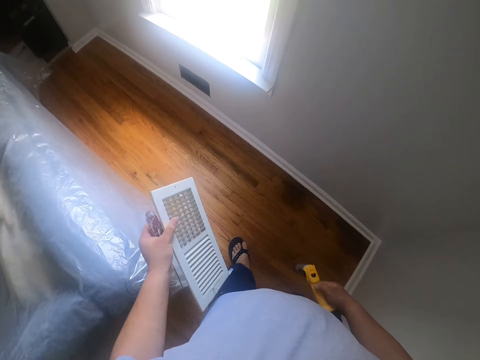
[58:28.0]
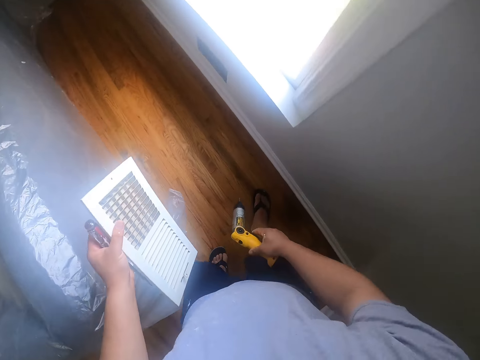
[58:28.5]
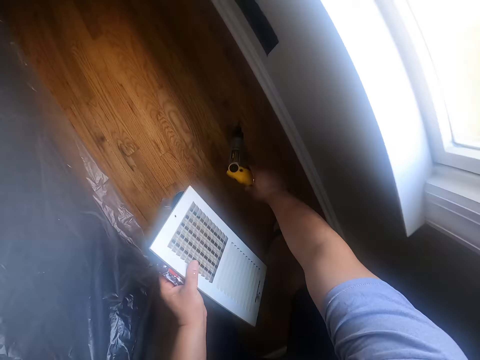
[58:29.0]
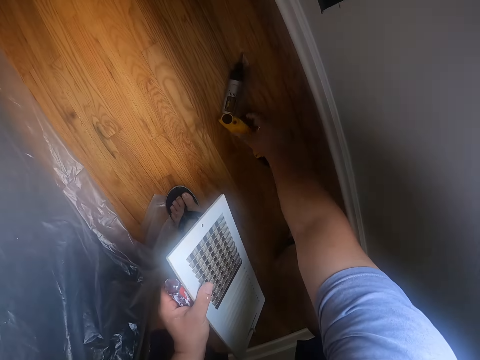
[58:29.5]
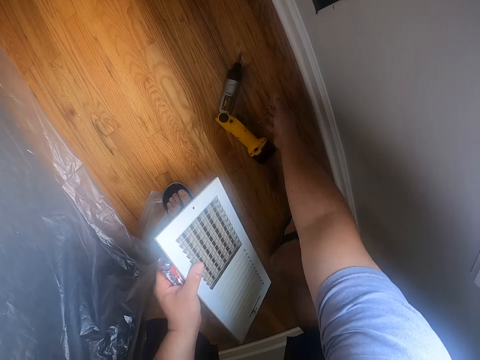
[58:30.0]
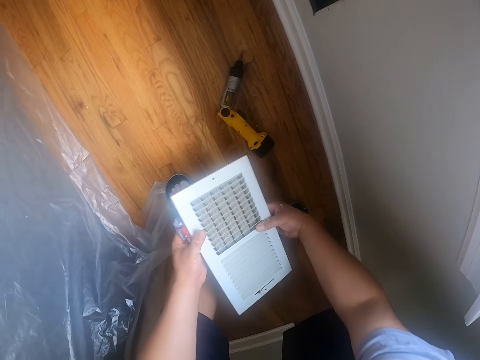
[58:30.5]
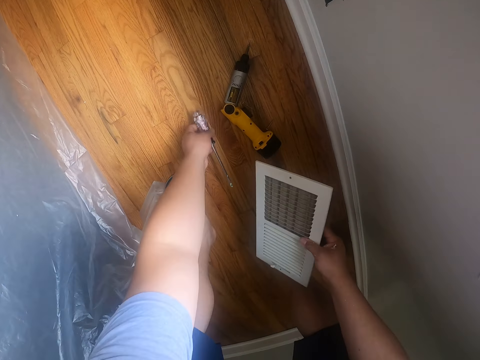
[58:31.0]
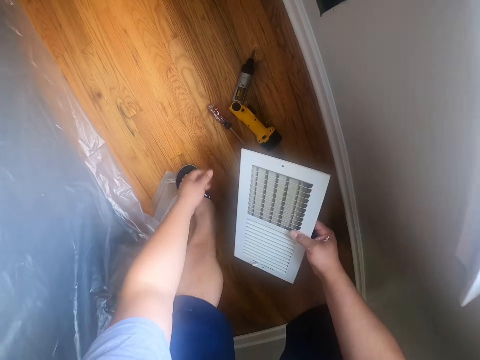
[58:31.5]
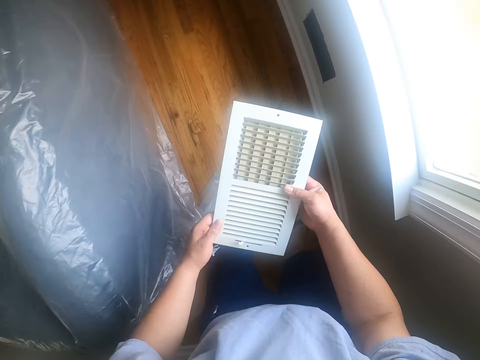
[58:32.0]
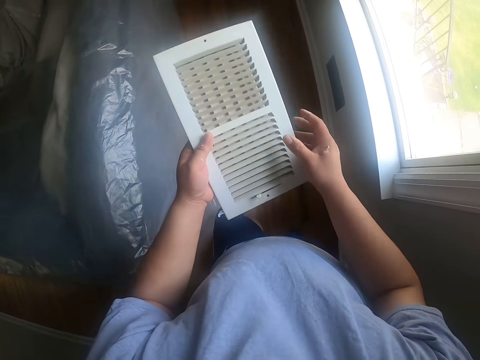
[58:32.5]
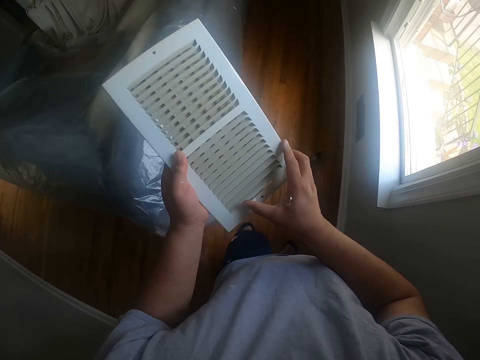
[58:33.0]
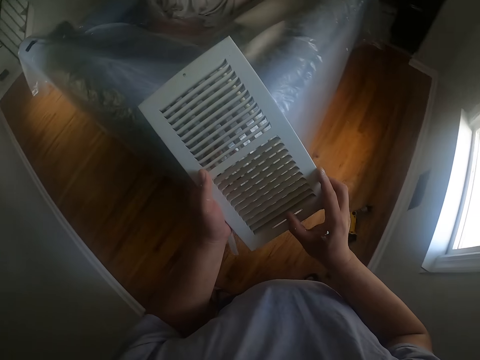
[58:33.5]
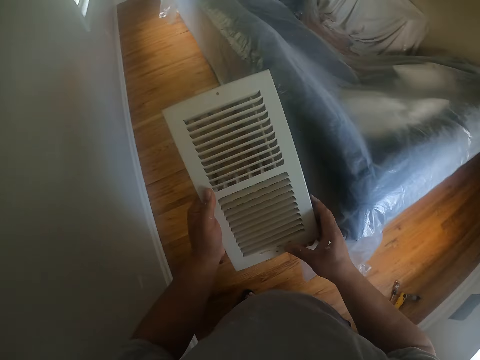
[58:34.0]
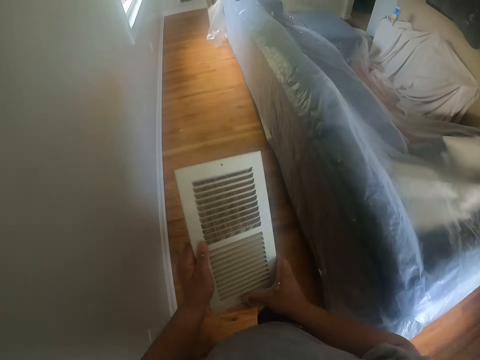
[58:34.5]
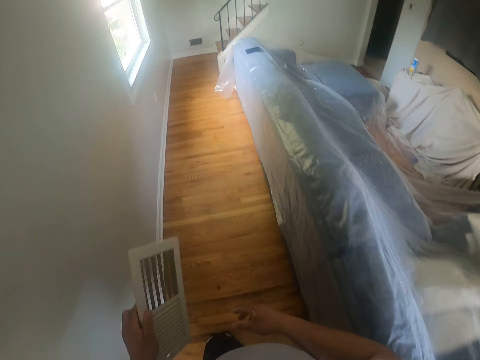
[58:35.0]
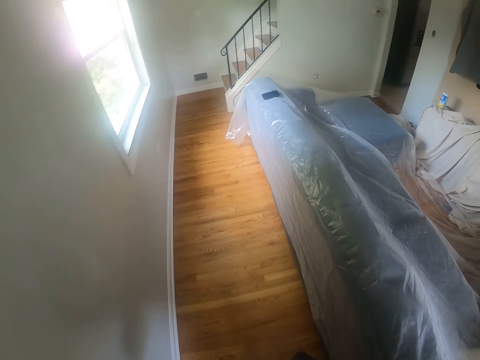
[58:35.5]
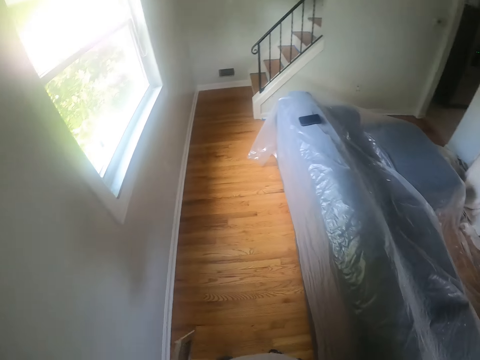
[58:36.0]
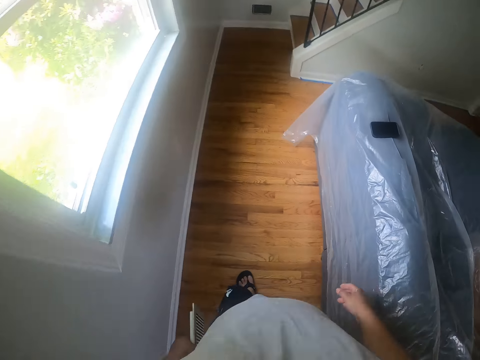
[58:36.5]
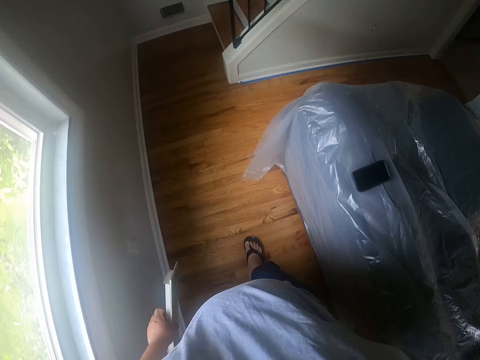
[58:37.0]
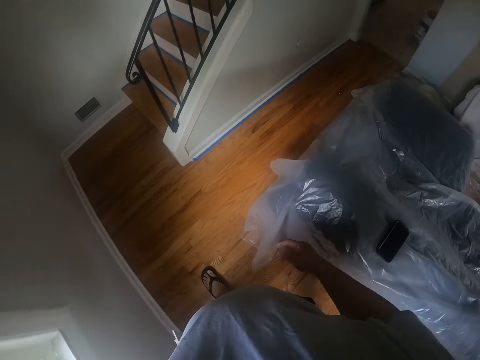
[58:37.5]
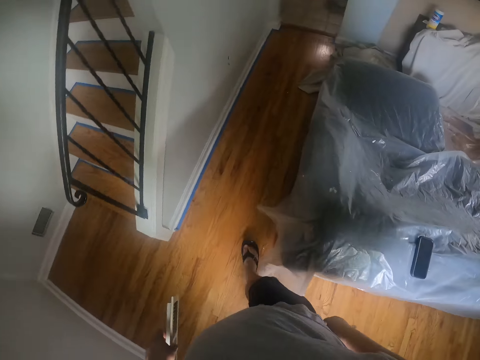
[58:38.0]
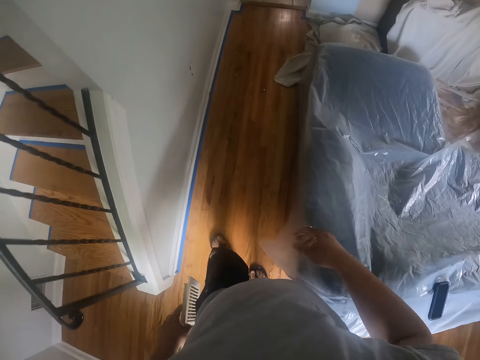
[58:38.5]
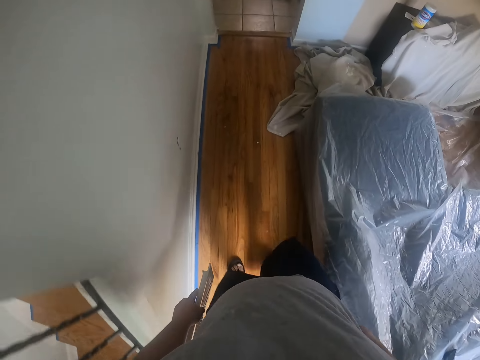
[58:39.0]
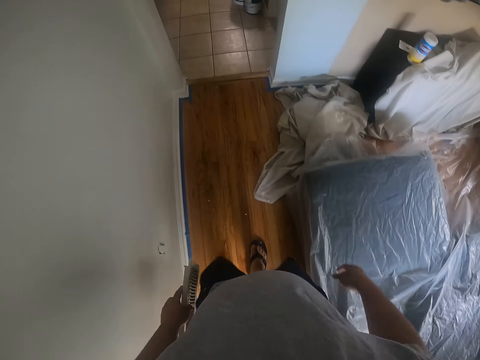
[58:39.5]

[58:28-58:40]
The camera wearer drops the cordless hand drill on the floor. He places a fixing gun on the floor. He drops the screwdriver or screw on the floor. He holds an air conditioner with his left hand. He walks to a door in the kitchen. He walks round the room.

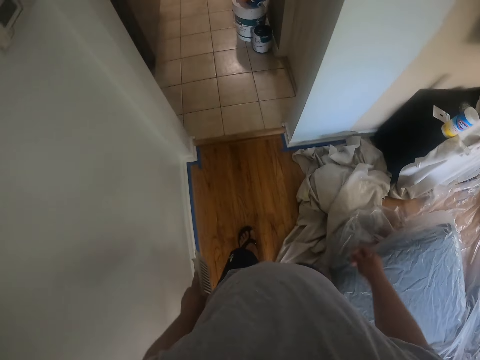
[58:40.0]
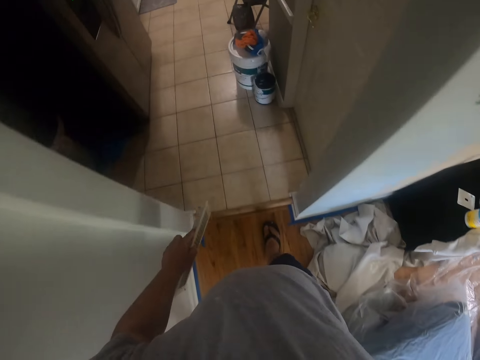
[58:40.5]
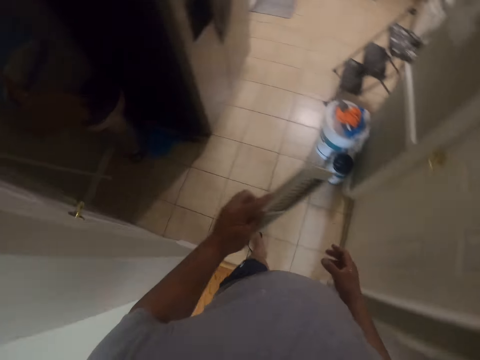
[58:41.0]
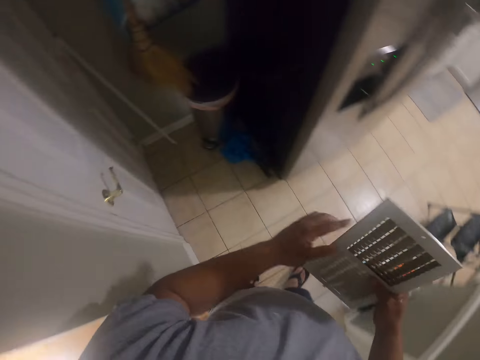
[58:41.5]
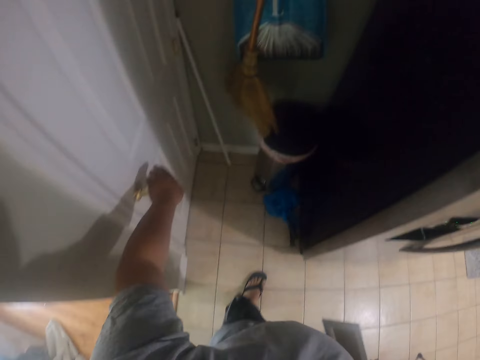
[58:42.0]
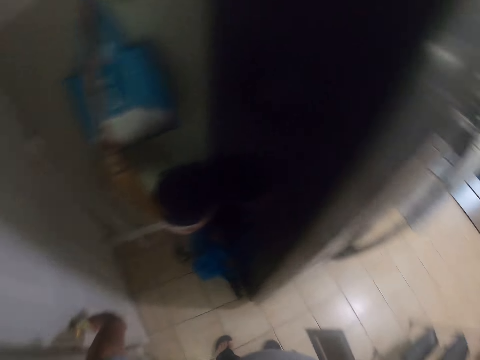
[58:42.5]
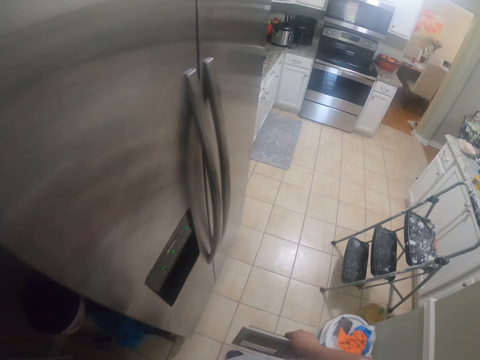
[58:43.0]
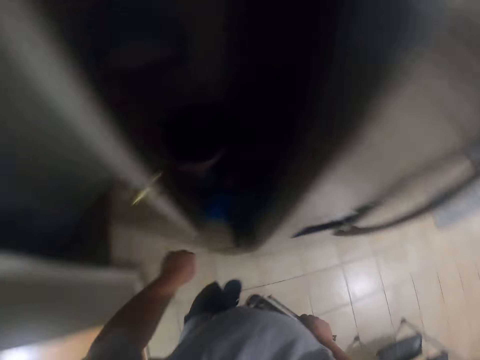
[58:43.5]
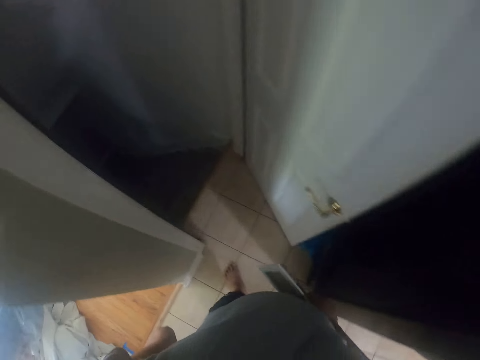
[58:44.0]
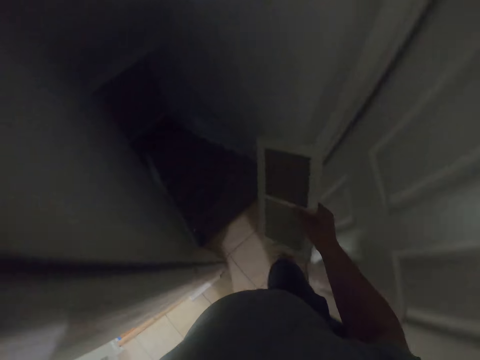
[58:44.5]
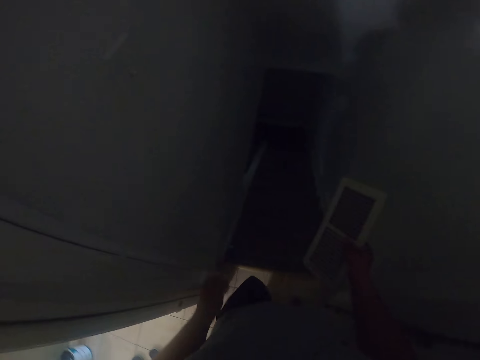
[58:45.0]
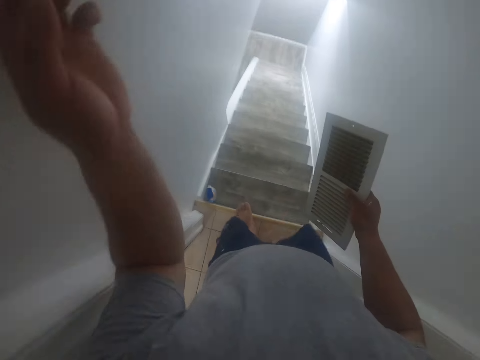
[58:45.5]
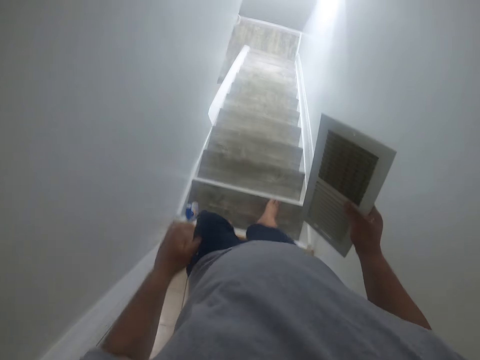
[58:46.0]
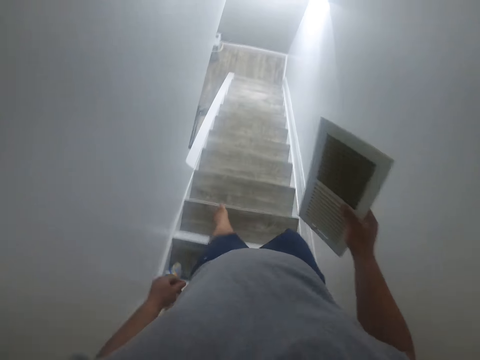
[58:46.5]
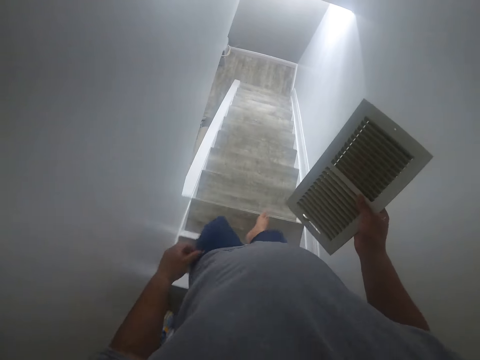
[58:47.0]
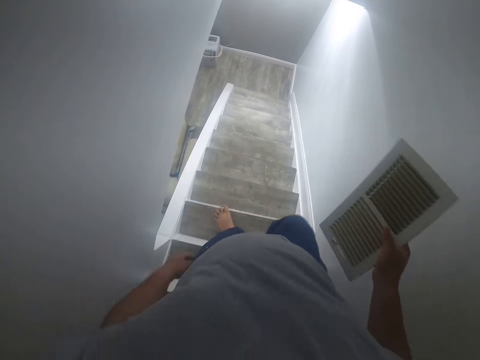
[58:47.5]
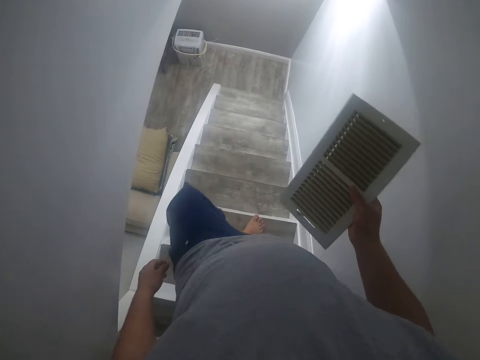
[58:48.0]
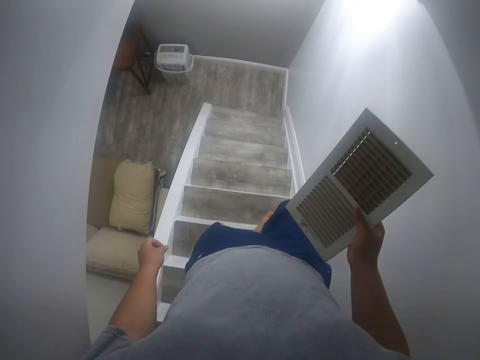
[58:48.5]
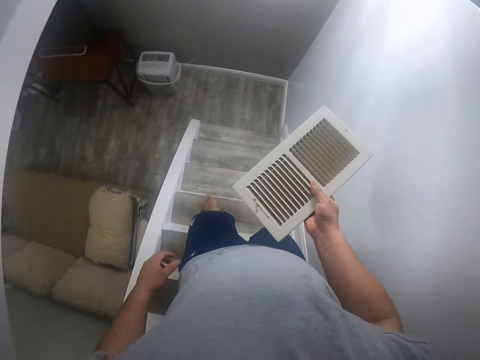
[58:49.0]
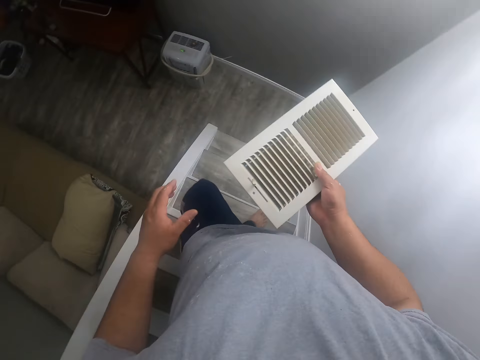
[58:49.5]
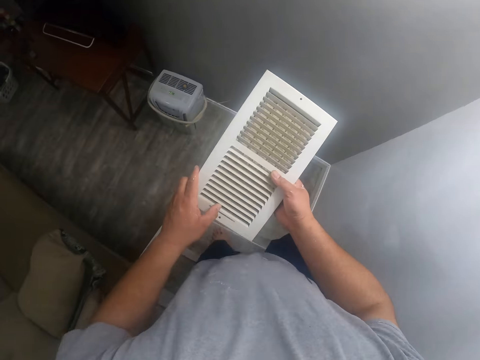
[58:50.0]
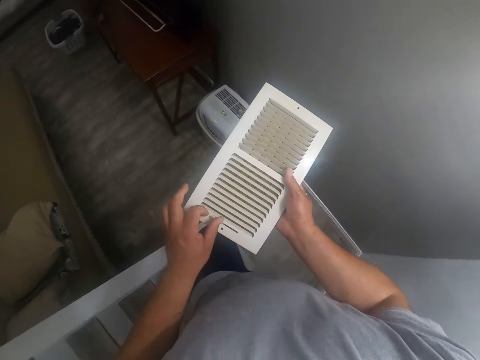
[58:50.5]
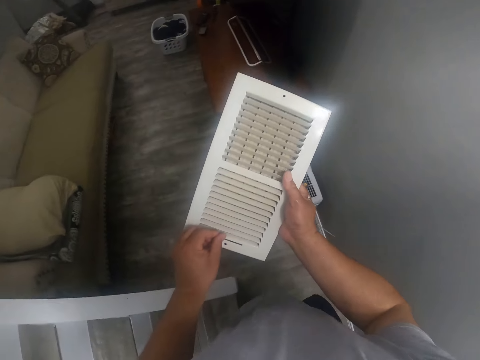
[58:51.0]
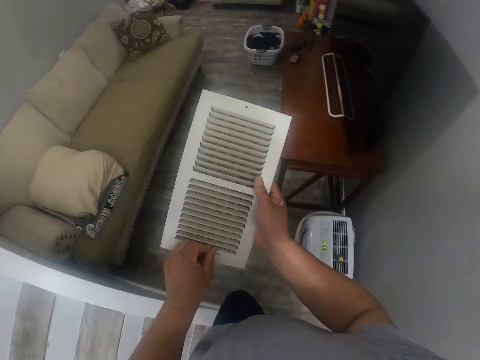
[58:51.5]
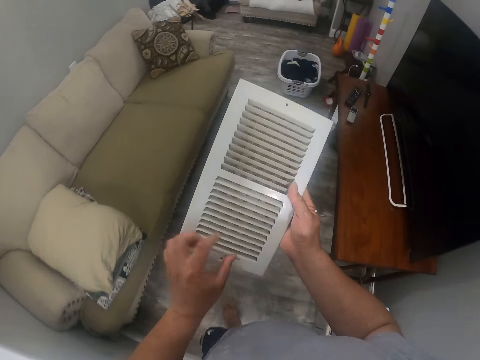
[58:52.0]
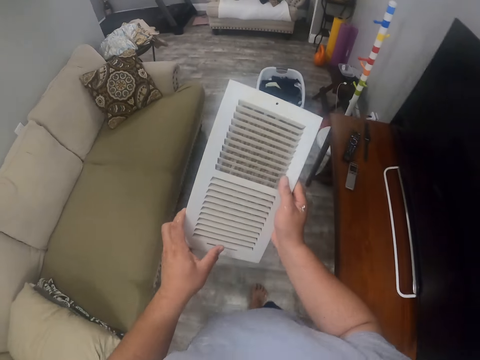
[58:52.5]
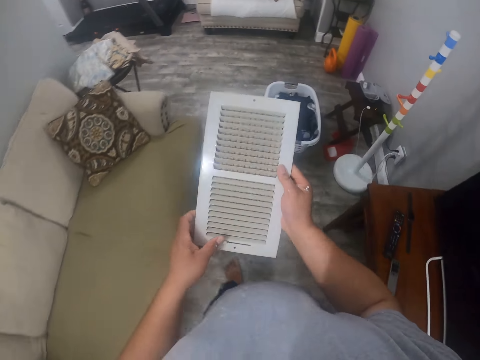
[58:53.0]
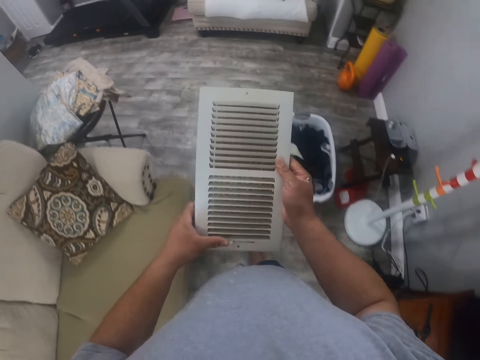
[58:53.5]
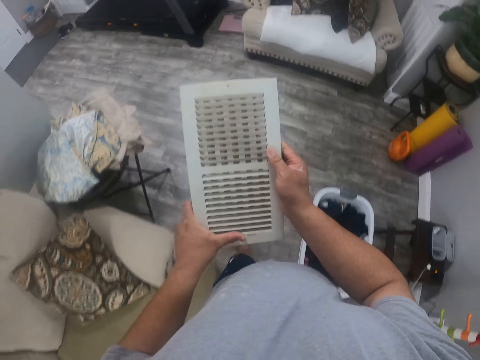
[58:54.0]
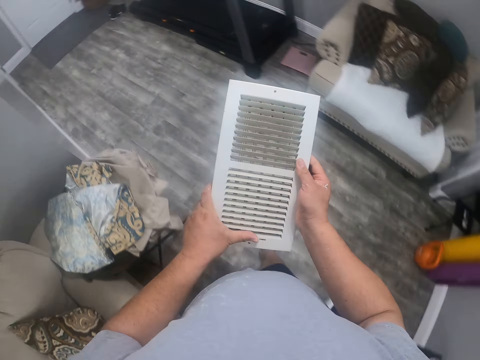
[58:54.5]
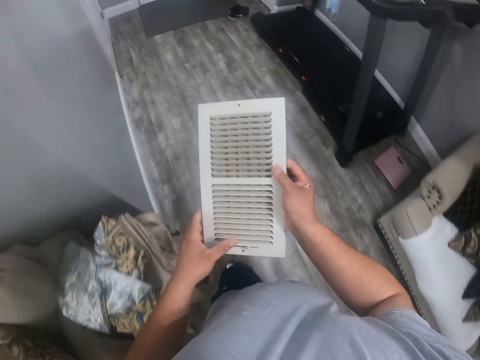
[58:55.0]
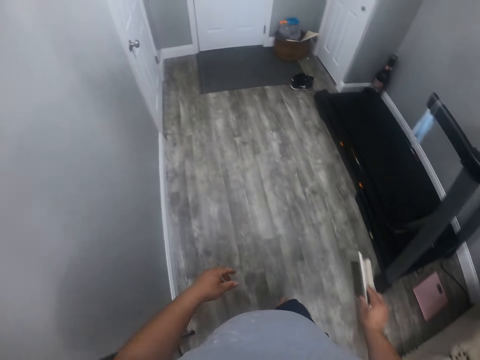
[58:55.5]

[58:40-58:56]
The camera wearer walks into a room. He opens the door with his left hand. He holds a door knob. He switches on a light with his left hand. He walks down a staircase. He adjusts a slider on the filter with his left hand. He touches the filter. He walks.
